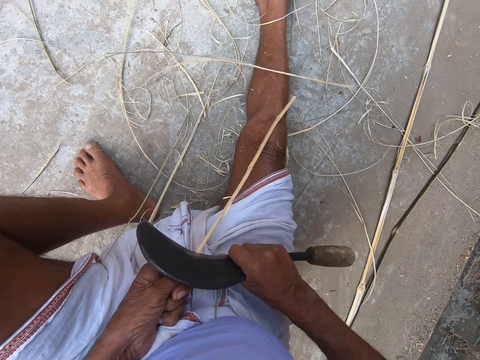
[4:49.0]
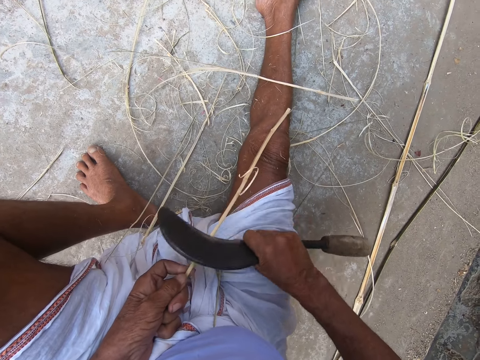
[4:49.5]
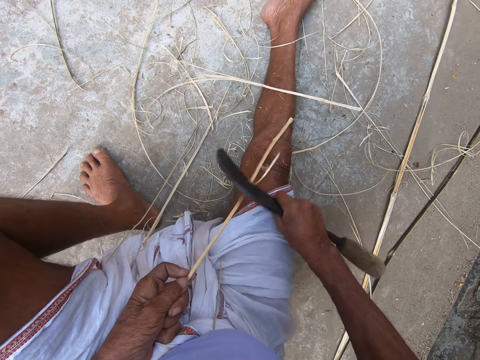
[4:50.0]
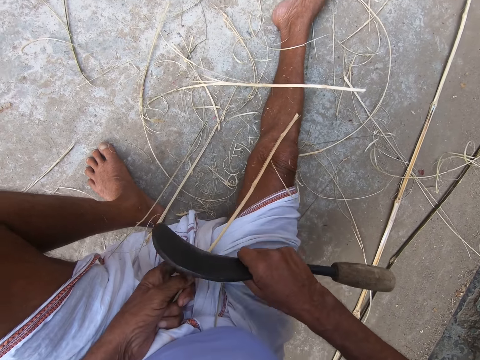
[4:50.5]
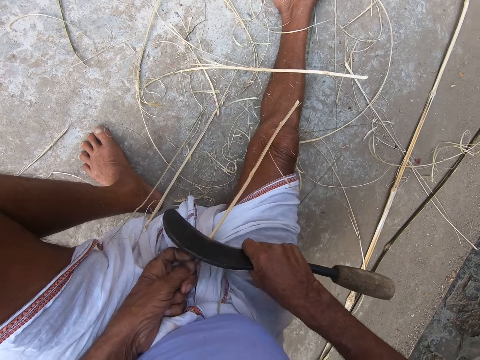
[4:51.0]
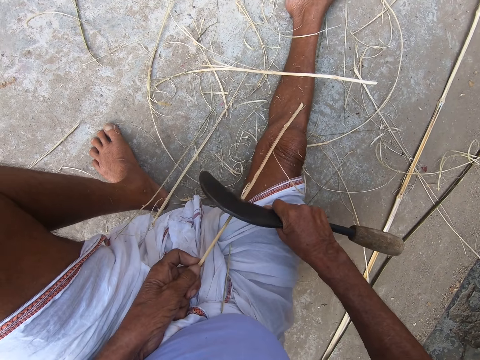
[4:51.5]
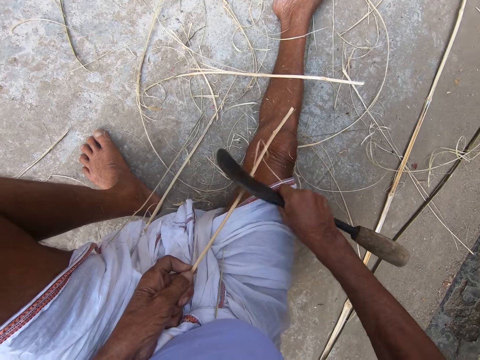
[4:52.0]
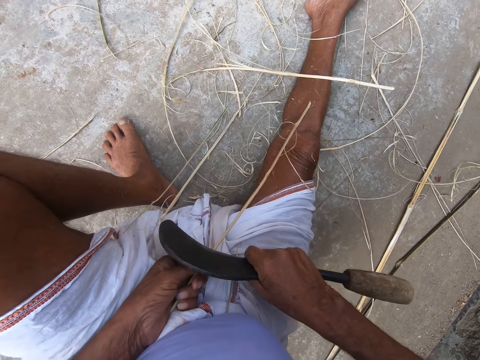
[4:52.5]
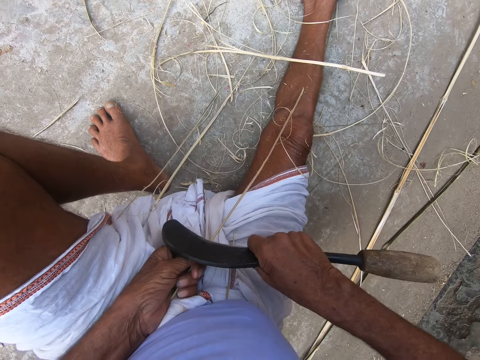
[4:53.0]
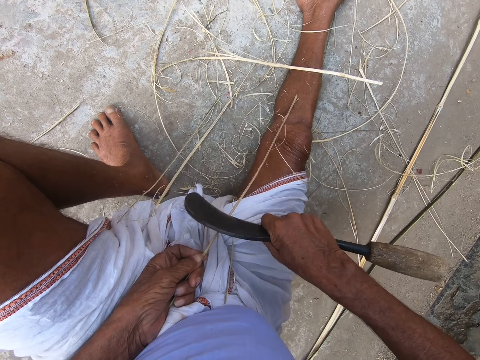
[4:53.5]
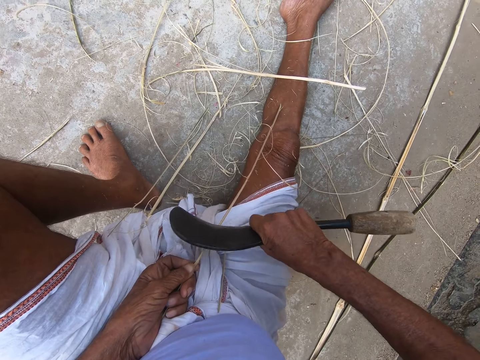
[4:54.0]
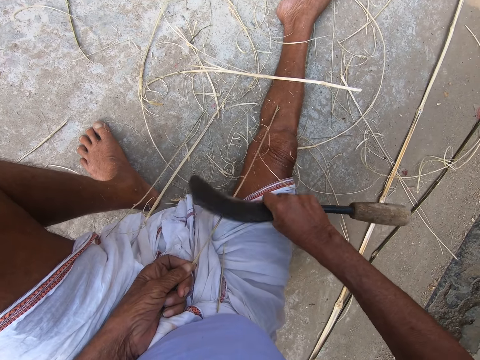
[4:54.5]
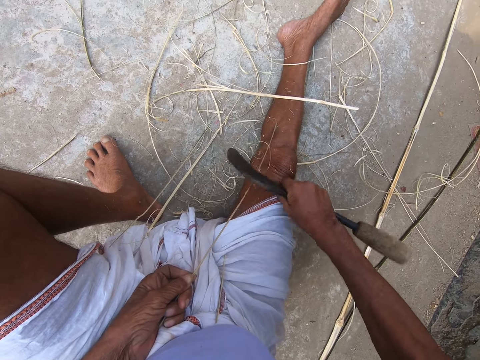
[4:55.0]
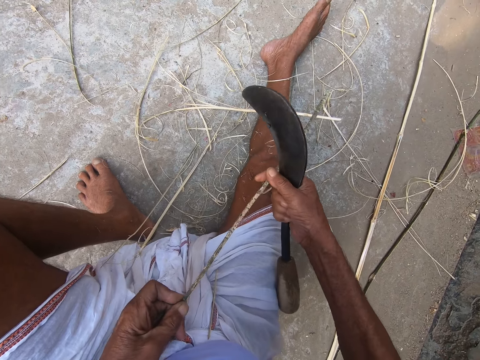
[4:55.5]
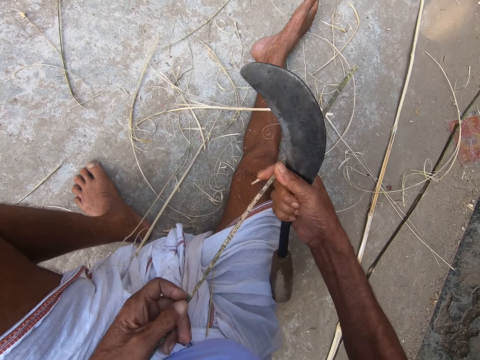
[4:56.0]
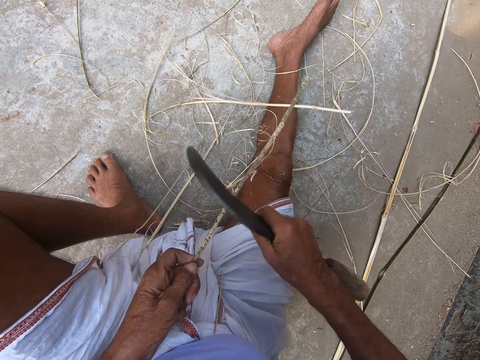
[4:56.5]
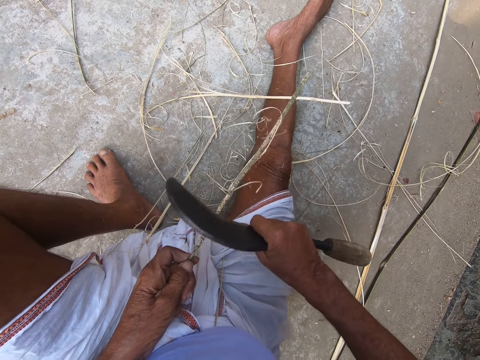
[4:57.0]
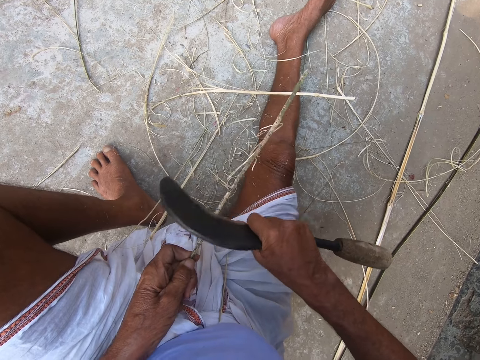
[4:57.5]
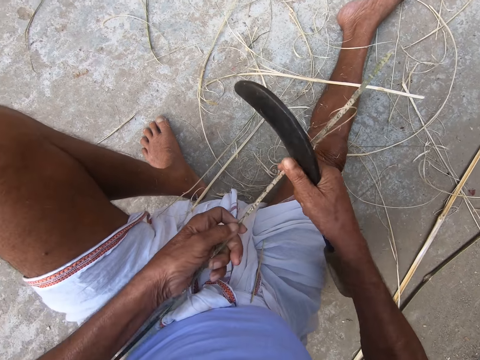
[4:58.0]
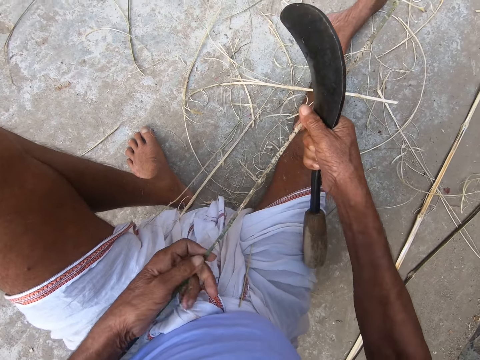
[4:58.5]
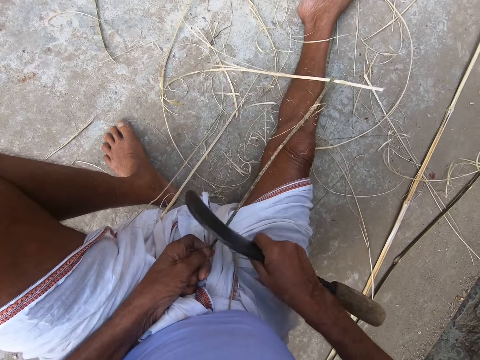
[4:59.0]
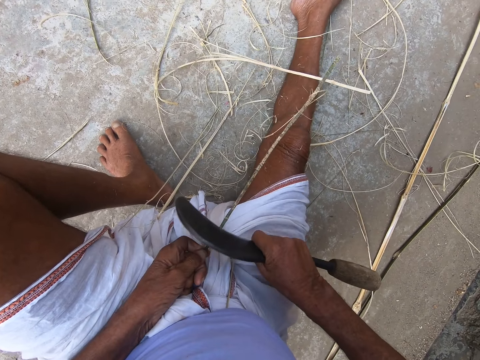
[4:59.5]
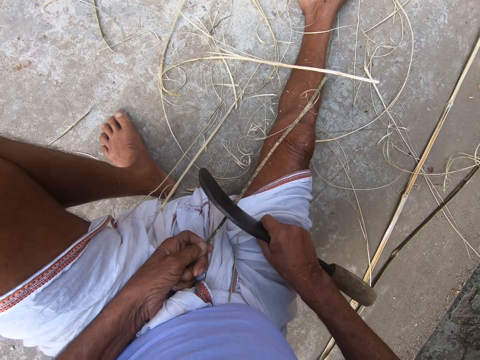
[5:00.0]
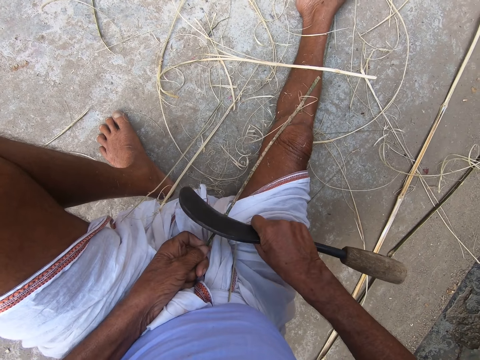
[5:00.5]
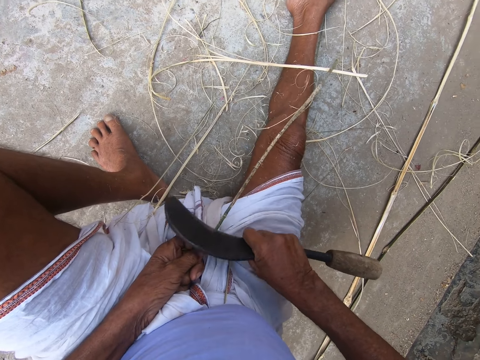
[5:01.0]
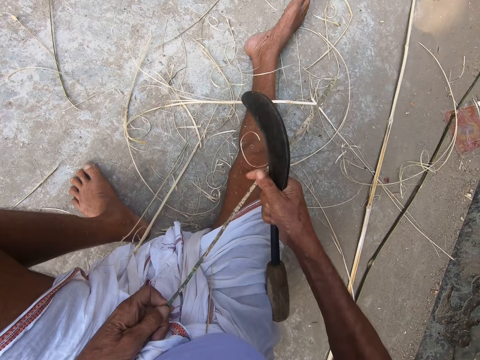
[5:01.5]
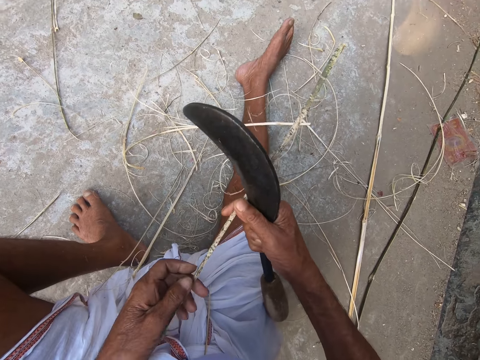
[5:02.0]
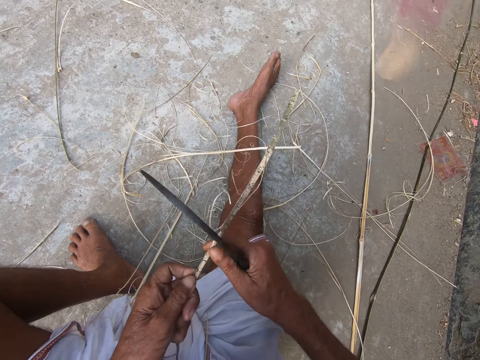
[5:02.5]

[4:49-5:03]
The camera wearer holds sisal. They pull the sisal.

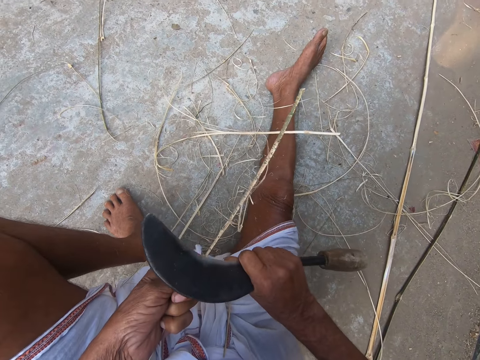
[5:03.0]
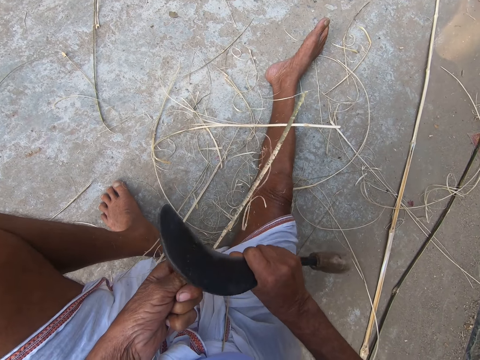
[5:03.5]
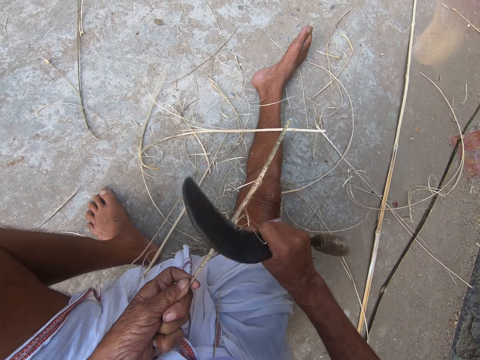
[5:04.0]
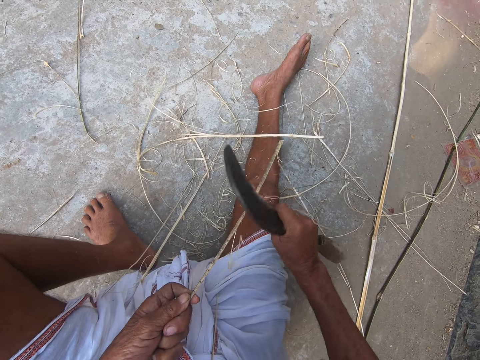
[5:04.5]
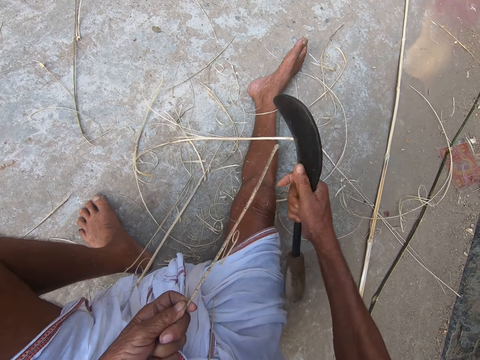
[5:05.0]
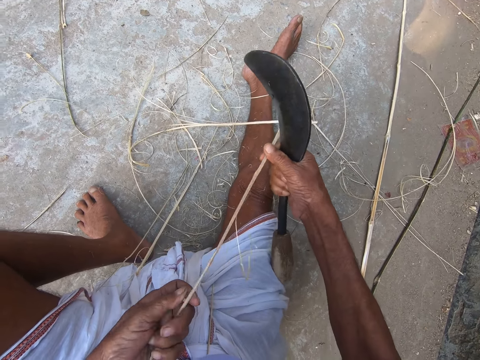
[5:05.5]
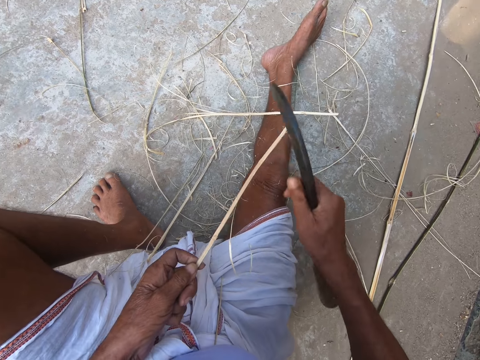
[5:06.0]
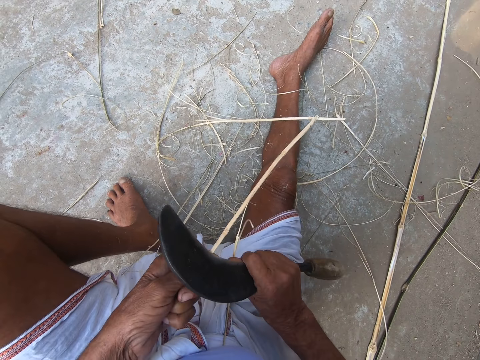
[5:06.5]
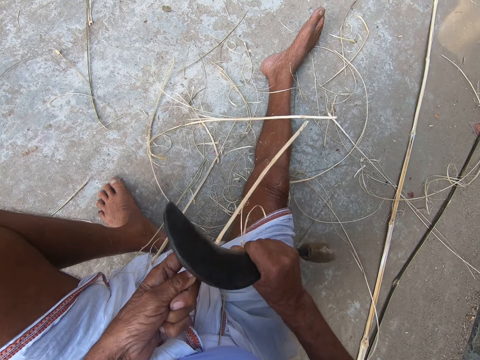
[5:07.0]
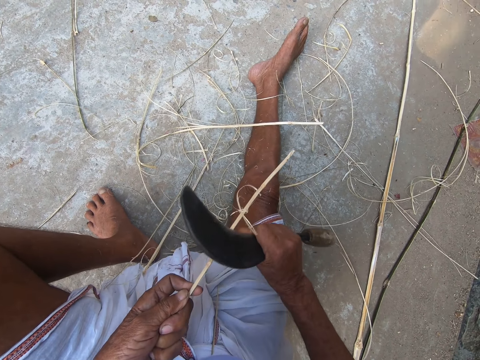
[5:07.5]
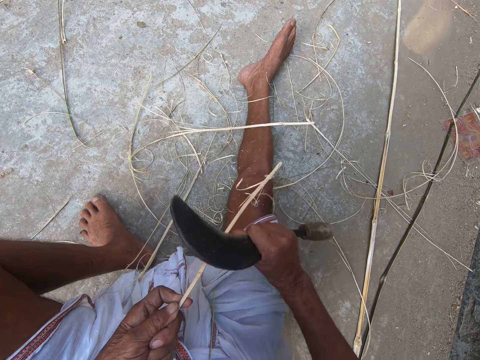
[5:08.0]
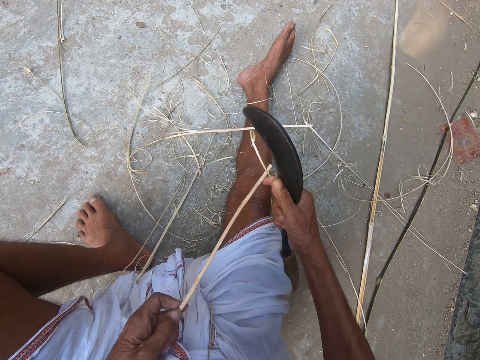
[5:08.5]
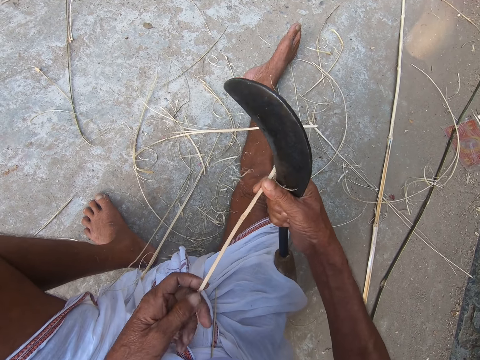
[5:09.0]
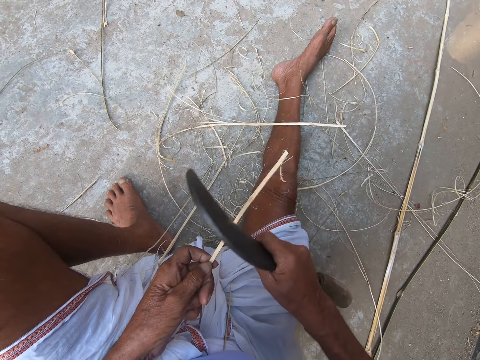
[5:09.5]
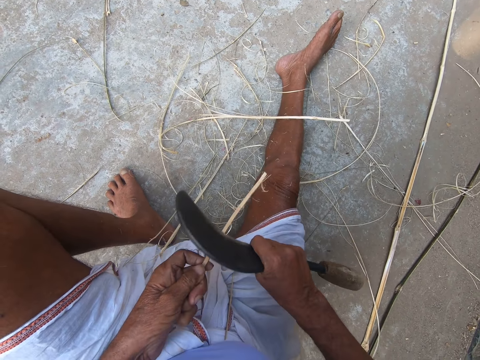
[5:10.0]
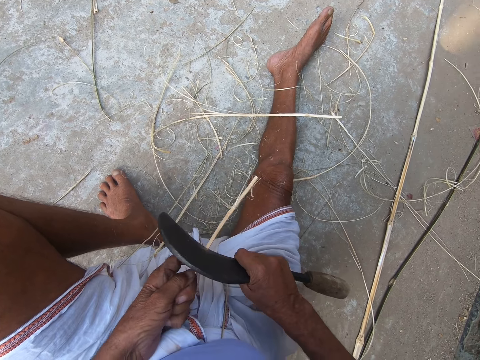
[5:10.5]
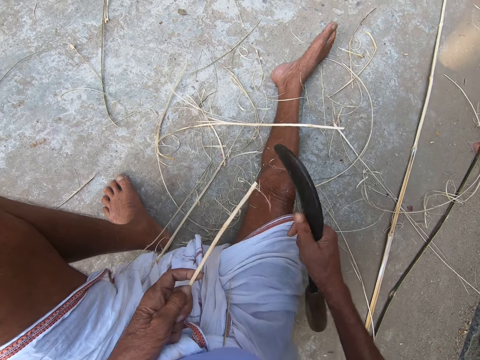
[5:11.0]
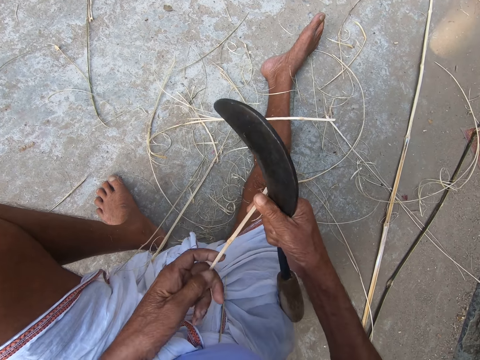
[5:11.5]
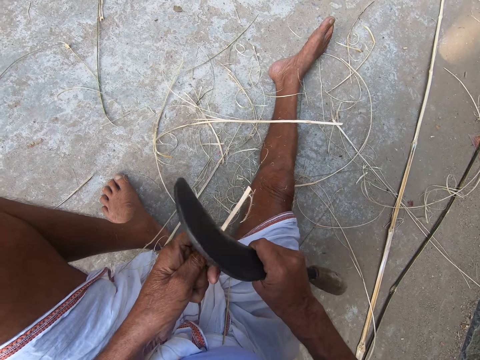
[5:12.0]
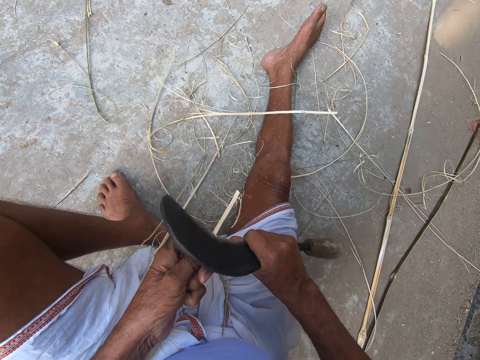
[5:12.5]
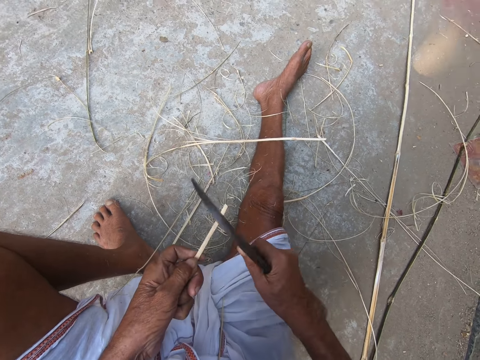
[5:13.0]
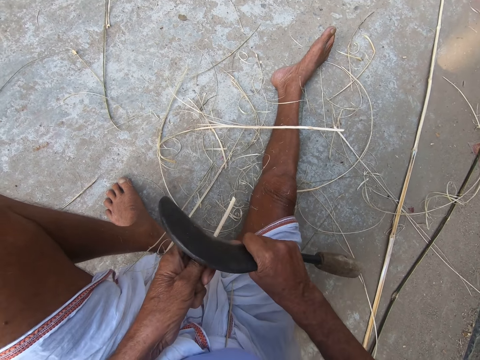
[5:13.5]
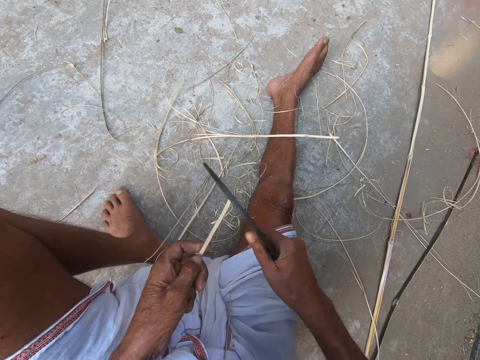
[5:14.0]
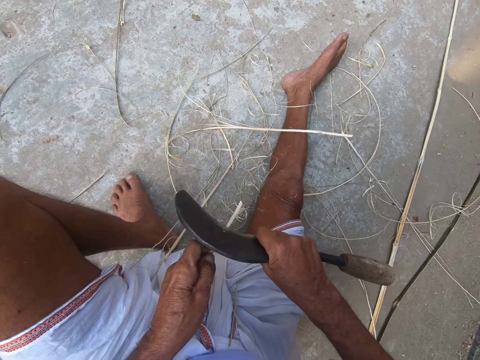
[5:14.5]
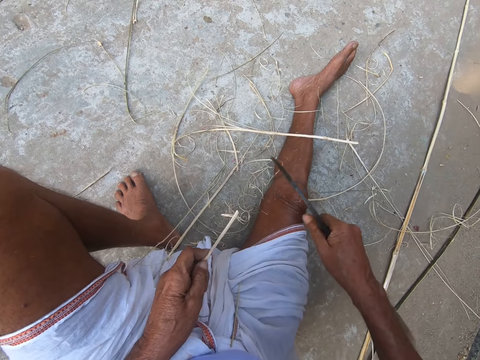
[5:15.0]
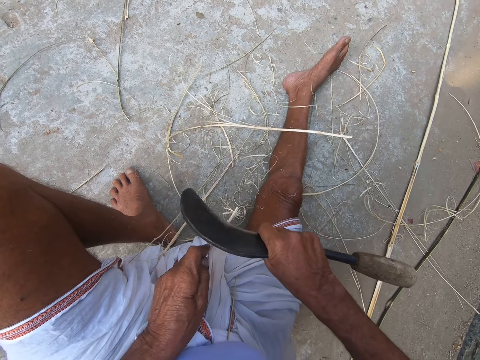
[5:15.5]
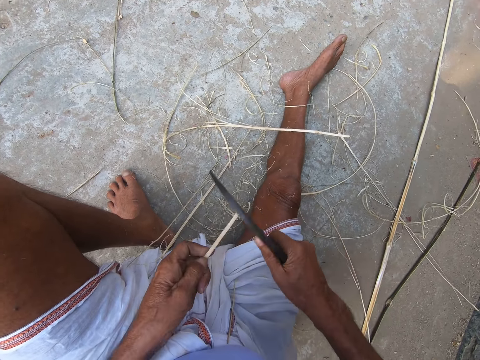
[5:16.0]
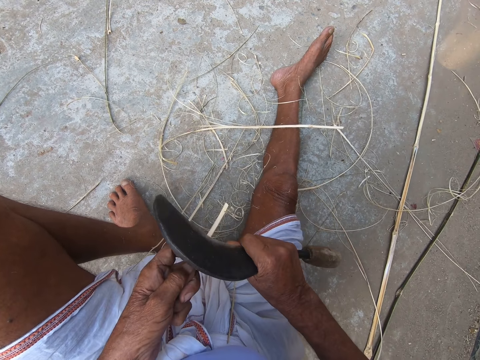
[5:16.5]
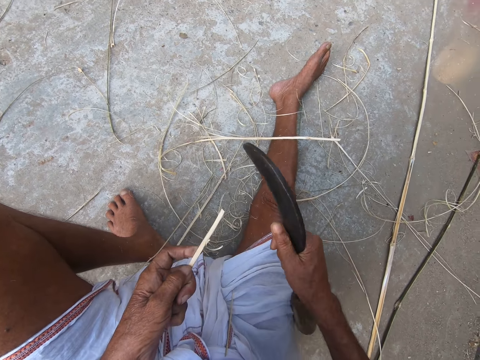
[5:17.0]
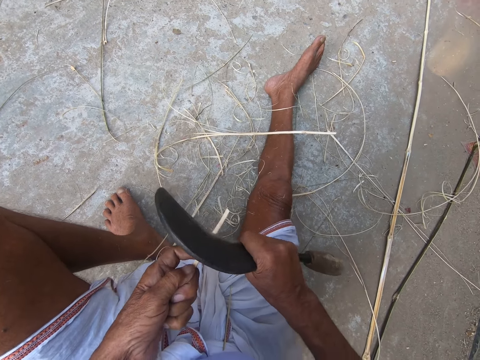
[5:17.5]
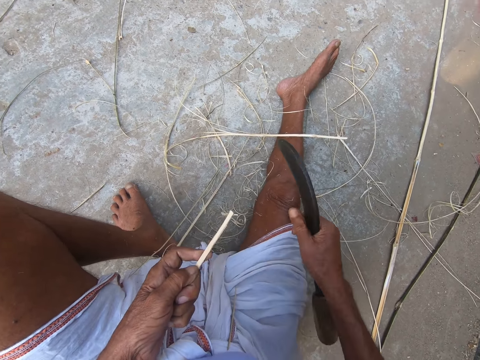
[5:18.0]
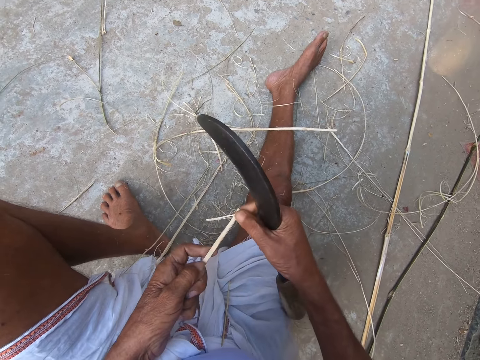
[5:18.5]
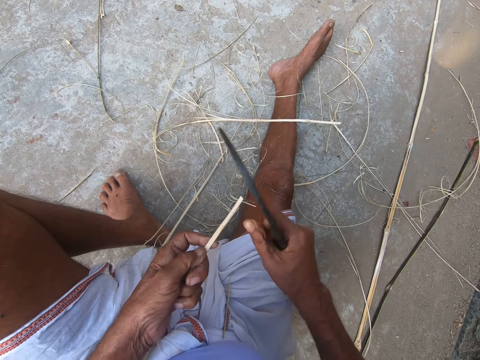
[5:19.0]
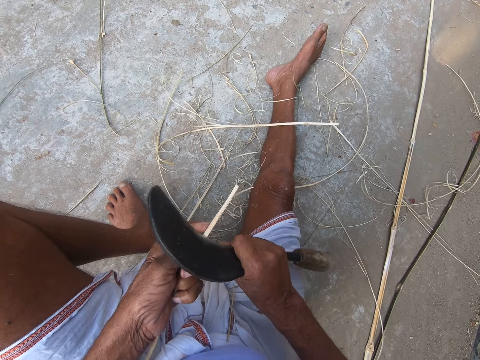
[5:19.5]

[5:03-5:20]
The camera wearer rips the sisal. They pull the sisal. They rip the sisal.
